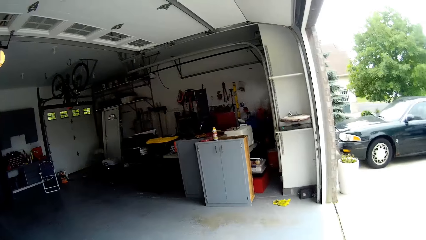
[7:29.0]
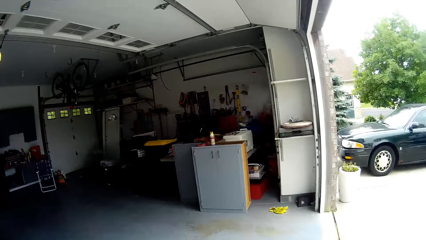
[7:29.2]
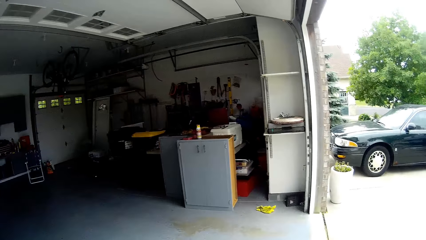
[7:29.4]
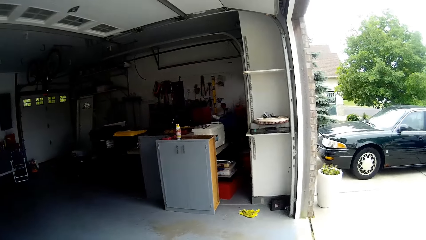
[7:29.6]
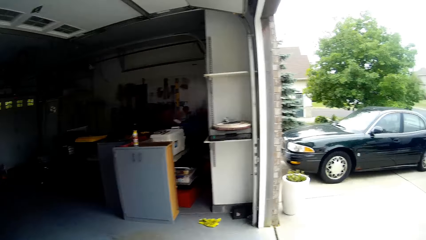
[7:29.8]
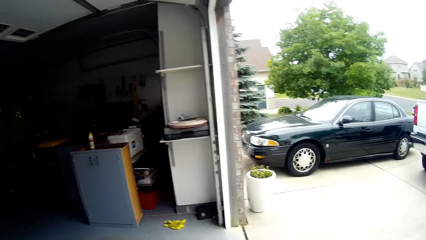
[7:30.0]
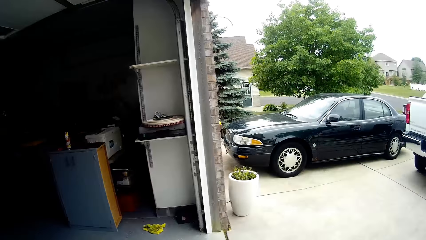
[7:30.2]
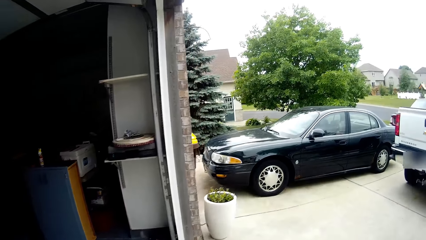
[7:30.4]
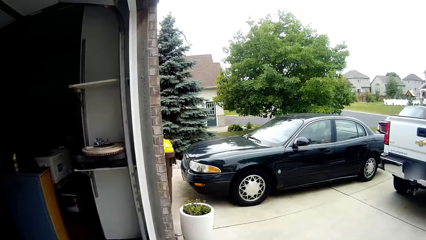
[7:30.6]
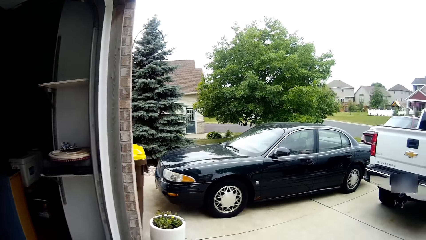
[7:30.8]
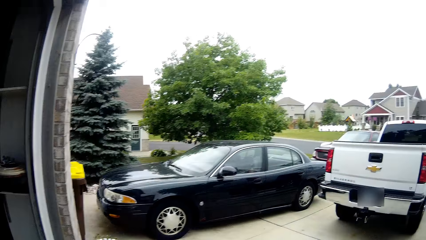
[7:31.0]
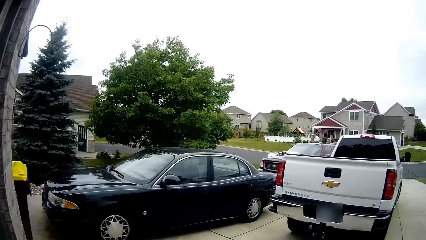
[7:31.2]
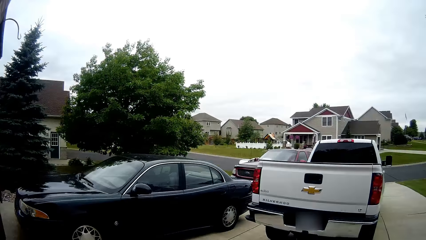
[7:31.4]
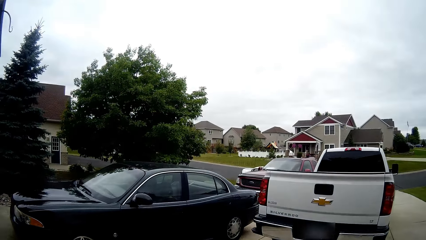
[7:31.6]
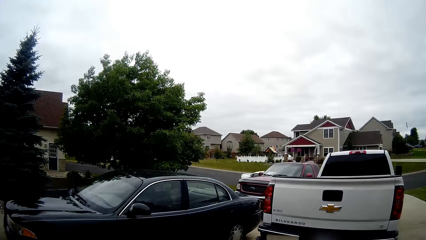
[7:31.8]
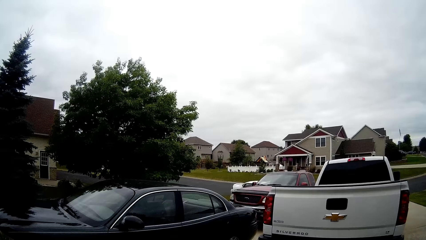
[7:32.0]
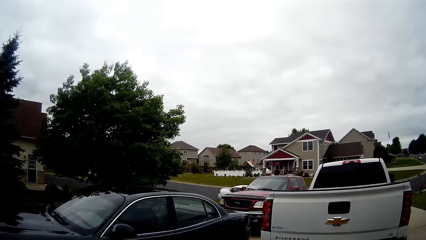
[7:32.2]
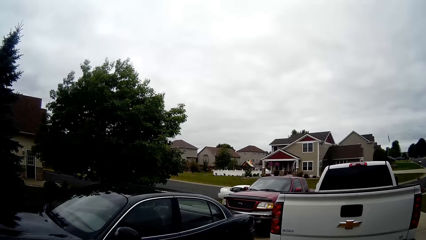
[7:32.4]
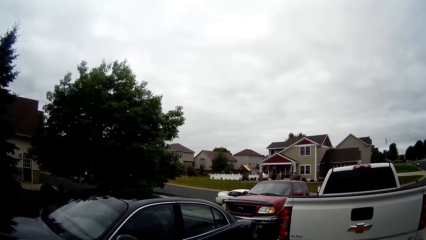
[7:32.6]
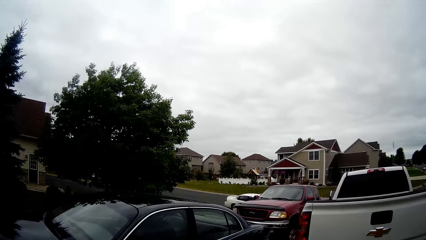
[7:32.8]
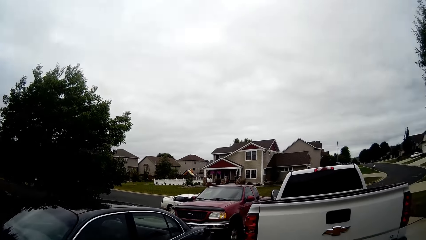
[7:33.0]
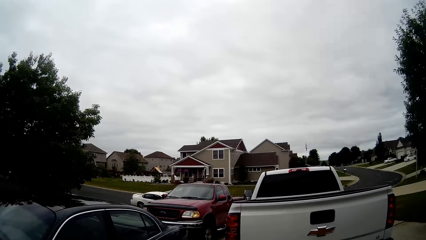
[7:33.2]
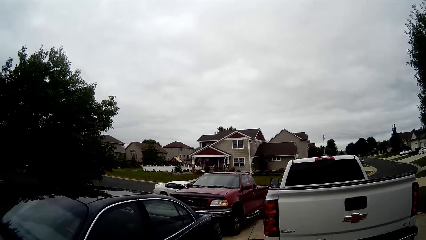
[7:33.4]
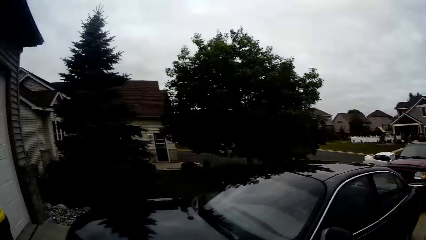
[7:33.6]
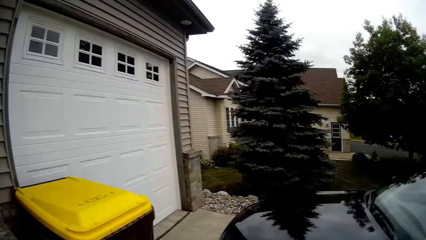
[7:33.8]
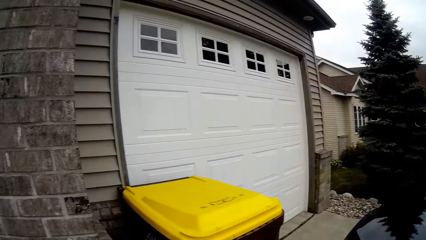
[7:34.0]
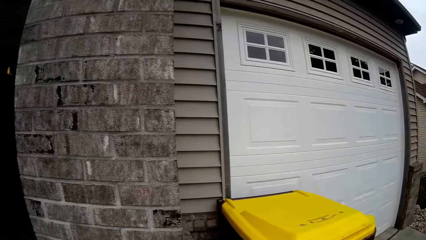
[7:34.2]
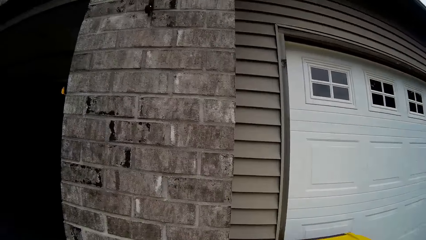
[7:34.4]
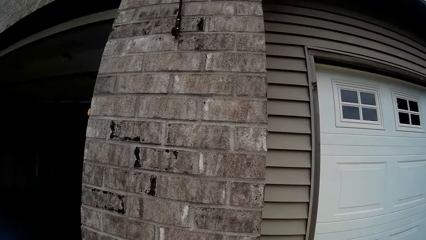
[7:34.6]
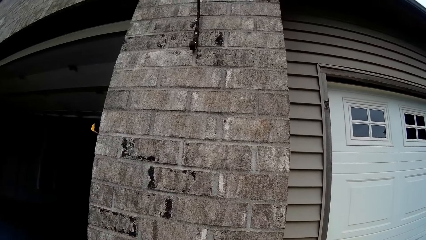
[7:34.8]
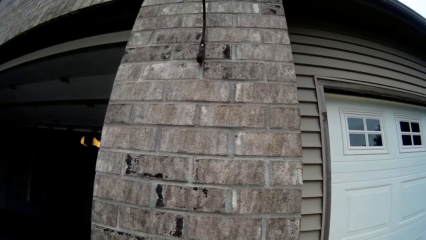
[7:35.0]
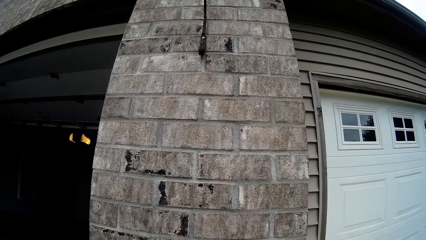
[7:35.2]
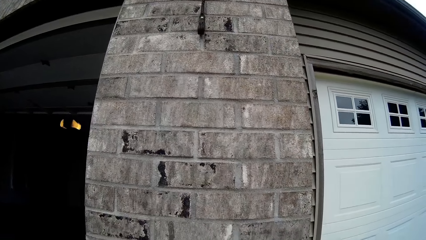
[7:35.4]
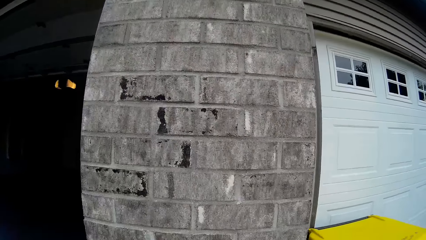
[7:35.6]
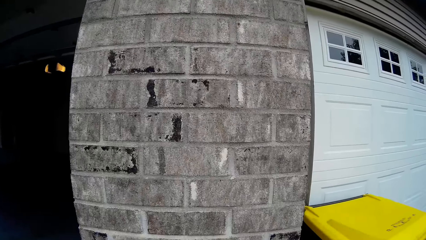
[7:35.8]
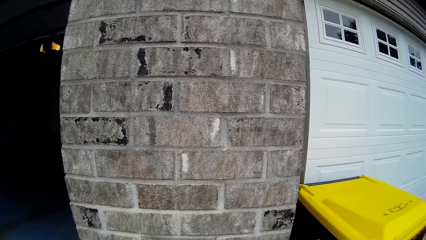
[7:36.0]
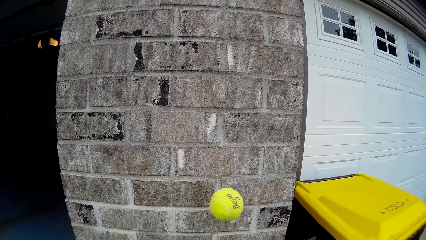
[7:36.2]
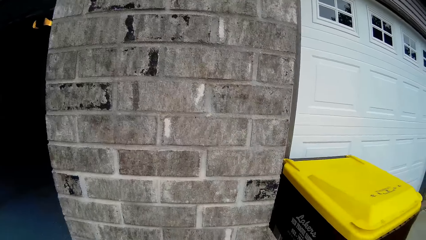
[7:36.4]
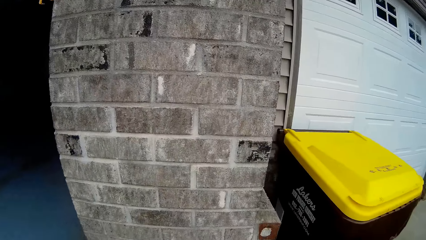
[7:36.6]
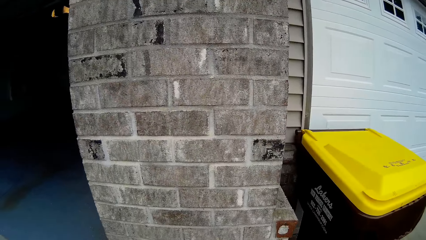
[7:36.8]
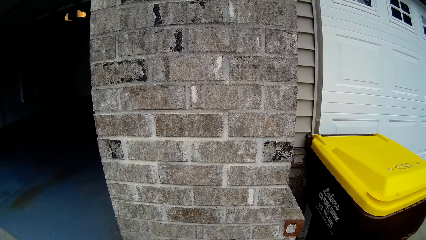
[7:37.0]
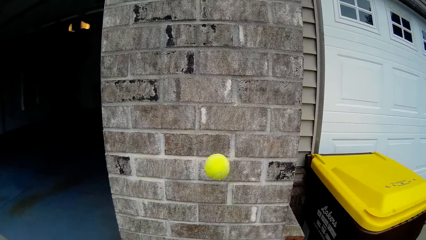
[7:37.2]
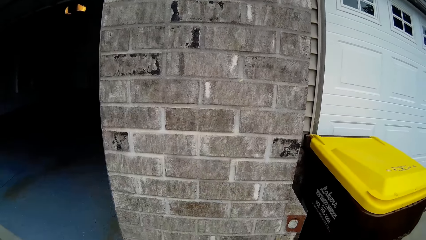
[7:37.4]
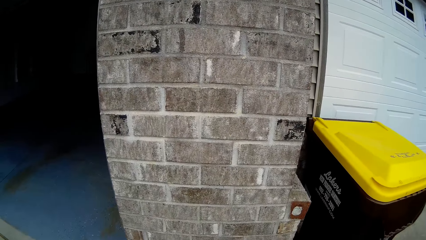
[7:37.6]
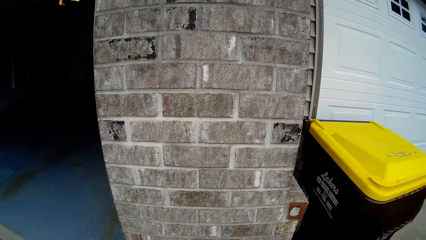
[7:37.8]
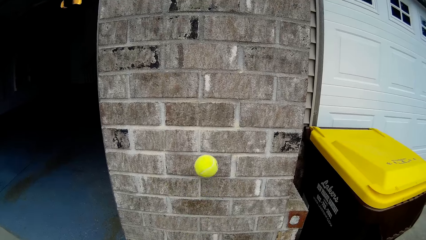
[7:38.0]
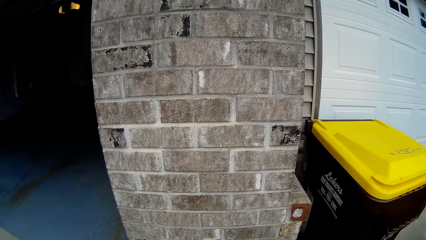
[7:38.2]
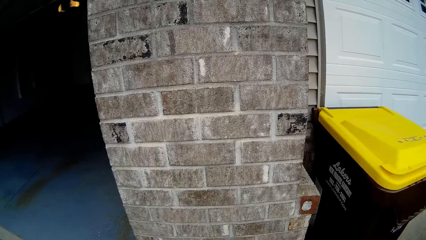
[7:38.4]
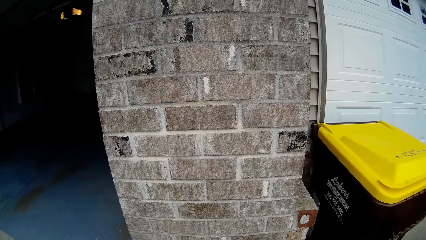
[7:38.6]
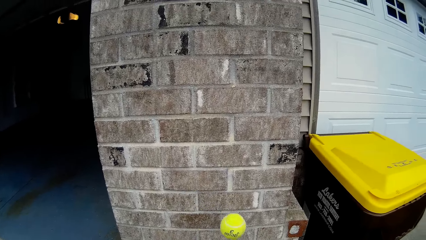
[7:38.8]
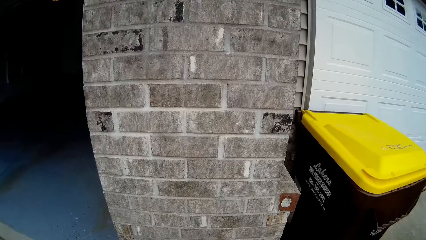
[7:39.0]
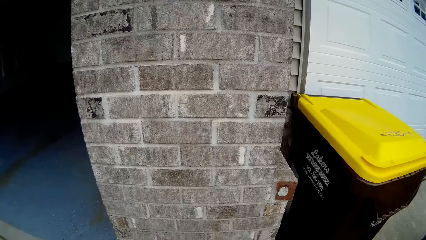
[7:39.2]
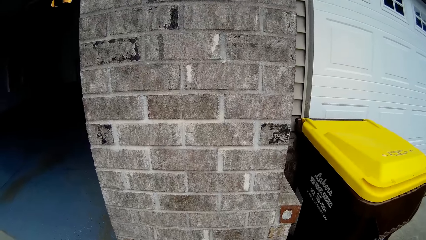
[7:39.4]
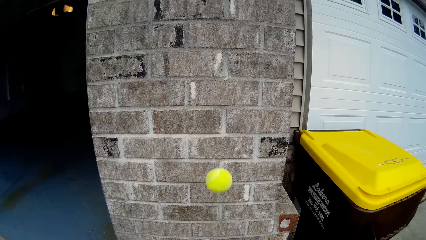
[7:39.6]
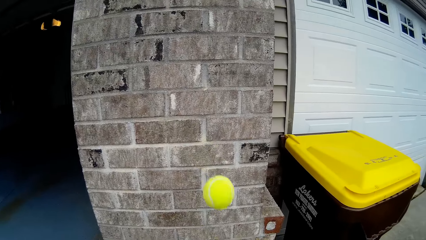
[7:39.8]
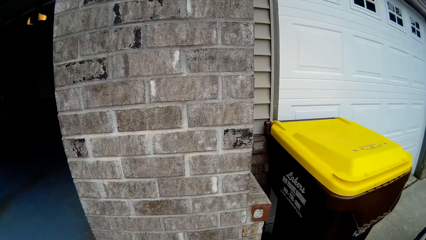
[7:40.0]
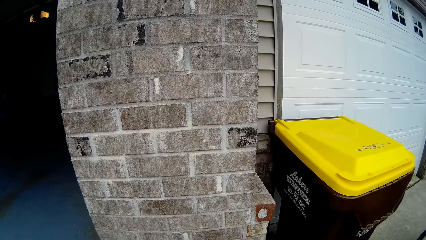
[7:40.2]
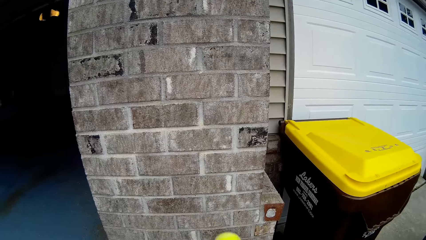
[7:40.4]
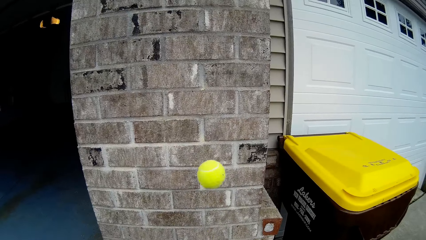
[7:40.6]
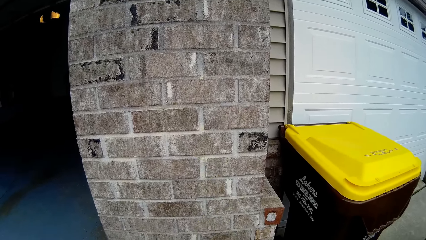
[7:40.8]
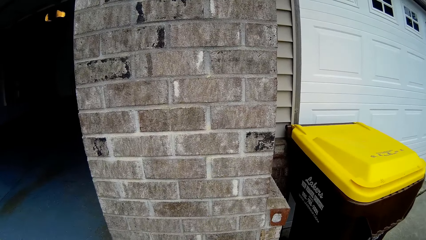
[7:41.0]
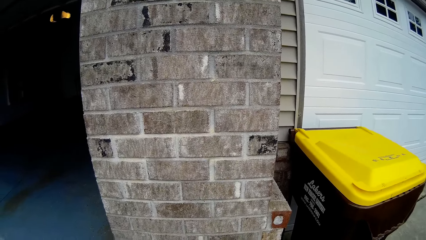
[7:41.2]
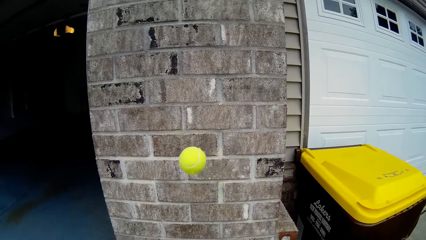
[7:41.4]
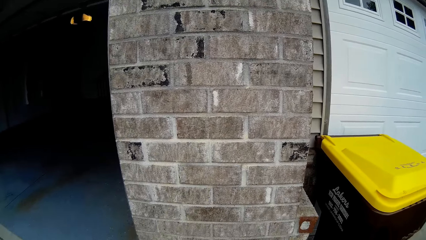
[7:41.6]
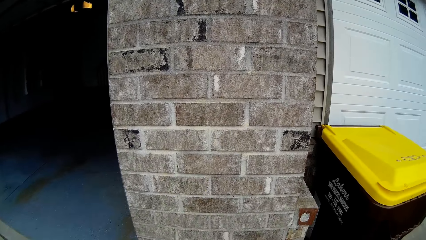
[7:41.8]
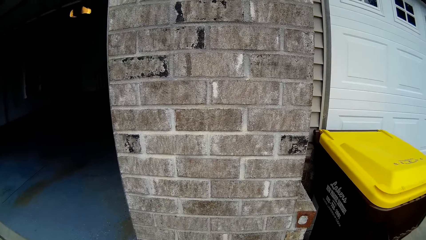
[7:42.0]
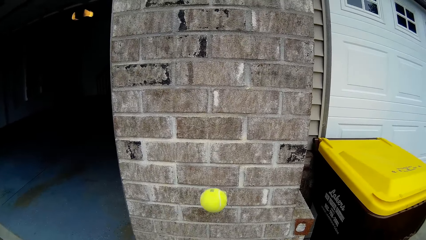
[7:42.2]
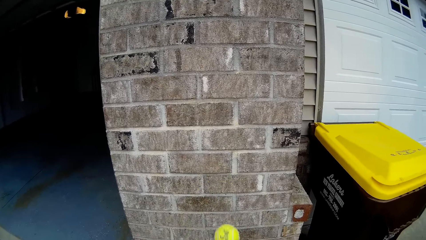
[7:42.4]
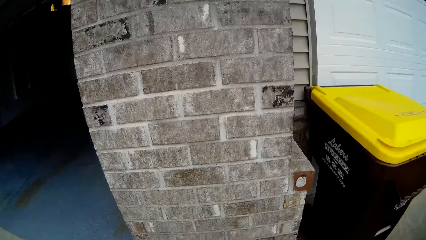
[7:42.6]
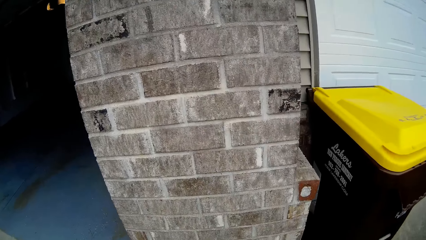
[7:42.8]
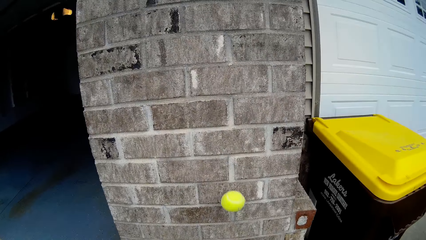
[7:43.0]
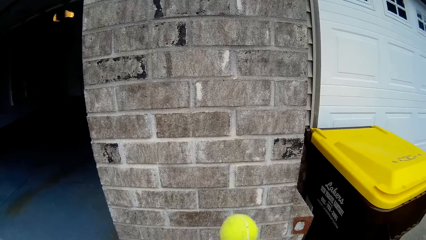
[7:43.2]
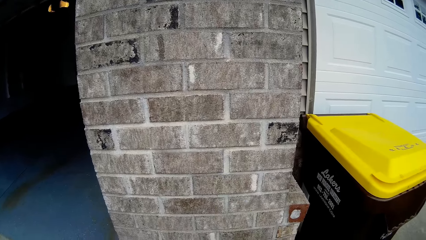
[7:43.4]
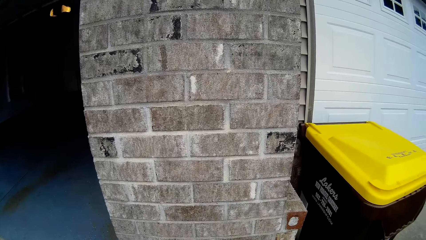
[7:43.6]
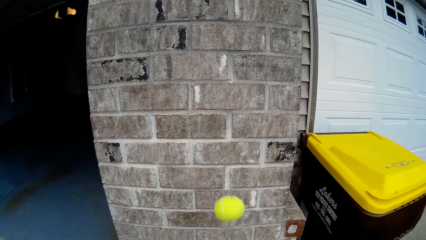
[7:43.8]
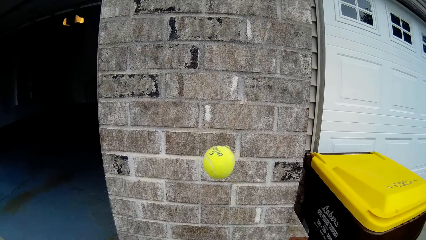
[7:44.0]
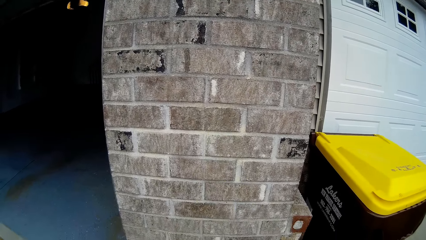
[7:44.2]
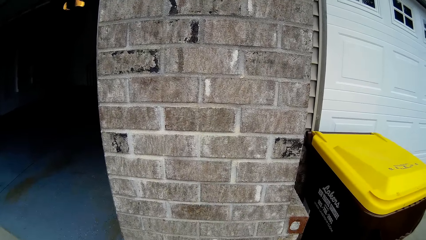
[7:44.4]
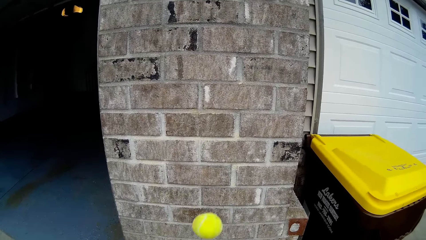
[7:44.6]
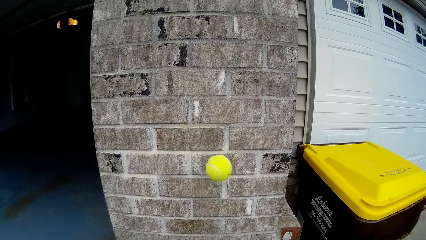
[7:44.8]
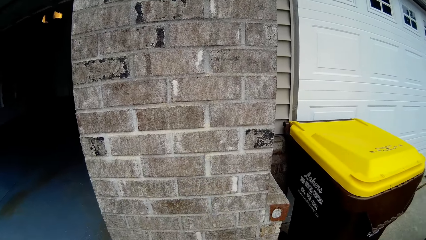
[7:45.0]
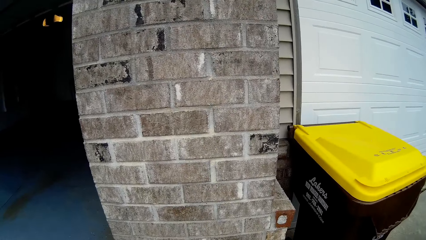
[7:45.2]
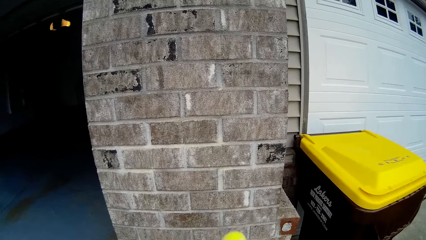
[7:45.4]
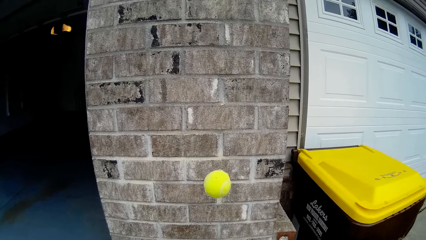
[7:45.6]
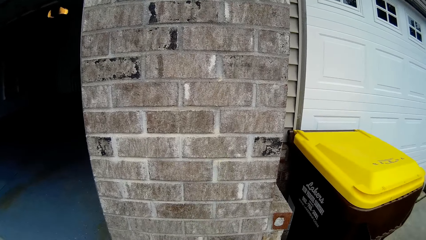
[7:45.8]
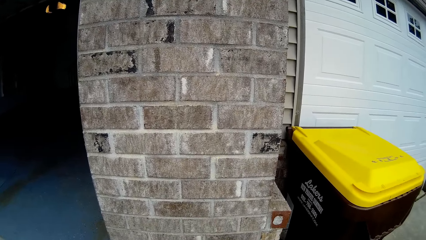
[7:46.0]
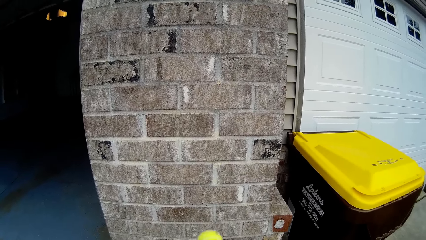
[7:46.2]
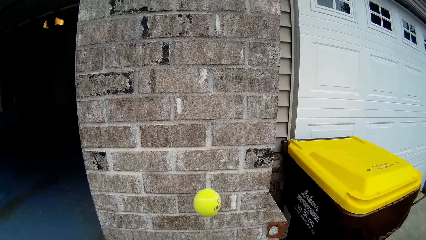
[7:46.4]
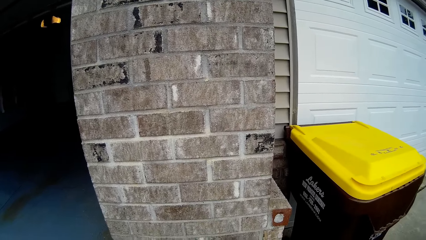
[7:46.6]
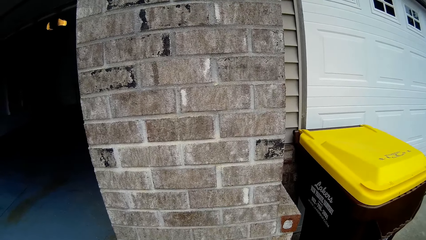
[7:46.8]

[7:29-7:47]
The camera wearer looks around the room. They walk around the compound. They throw the ball on the wall. They play with the tennis ball against another wall. They catch the ball. They throw the ball on the wall and catch the ball. They throw the ball on the wall and catch the ball. They throw the ball on the wall and catch the ball. They throw the ball on the wall and catch the ball. They throw the ball on the wall and catch the ball. They throw the ball on the wall and catch the ball. They throw the ball on the wall and catch the ball. They throw the ball on the wall and catch the ball. They throw the ball on the wall and catch the ball. They throw the ball on the wall and catch the ball.
